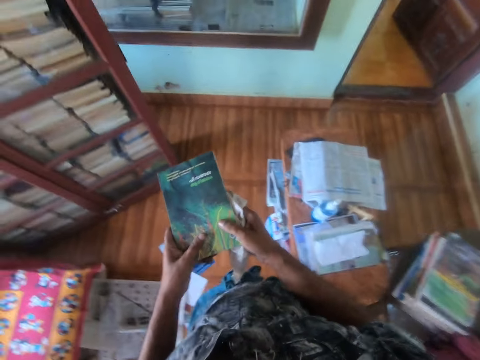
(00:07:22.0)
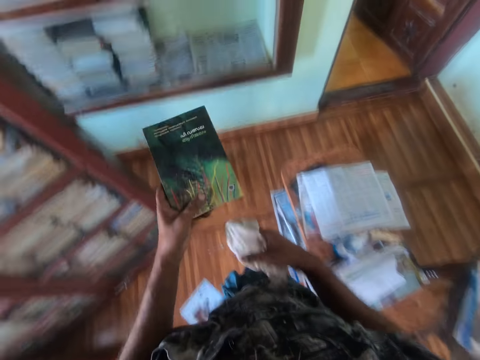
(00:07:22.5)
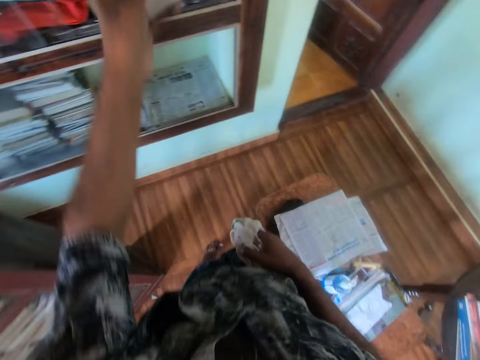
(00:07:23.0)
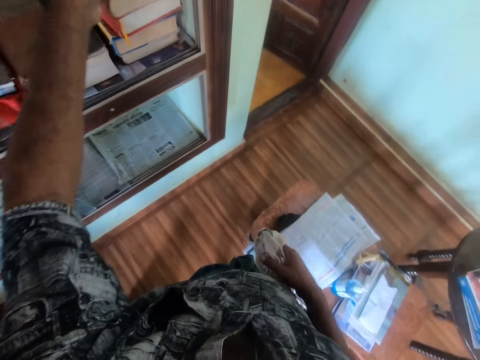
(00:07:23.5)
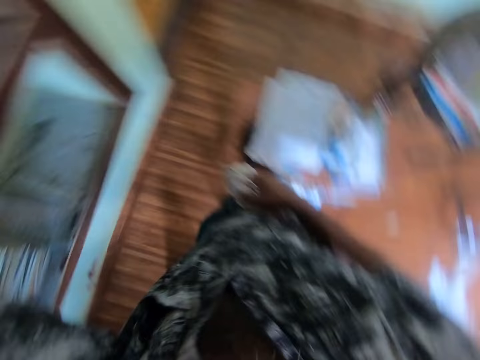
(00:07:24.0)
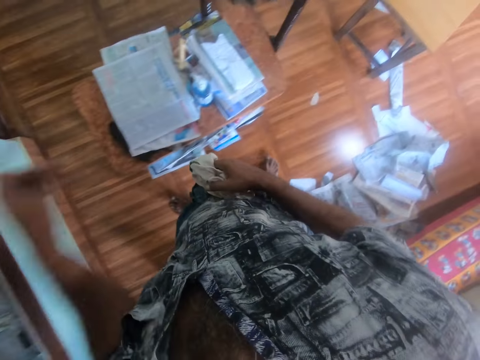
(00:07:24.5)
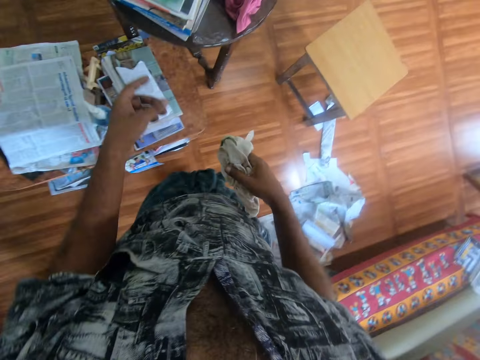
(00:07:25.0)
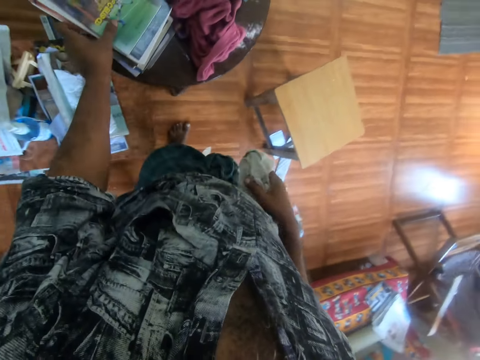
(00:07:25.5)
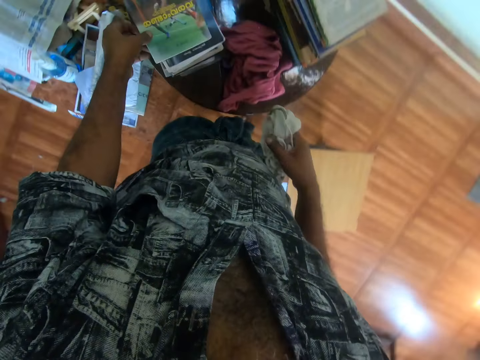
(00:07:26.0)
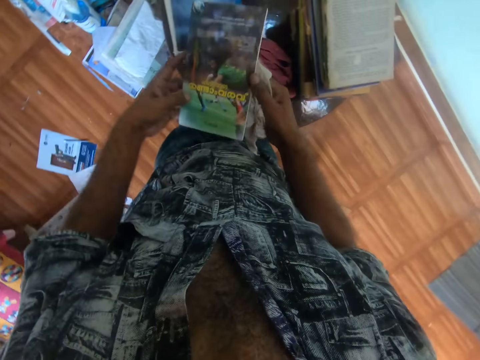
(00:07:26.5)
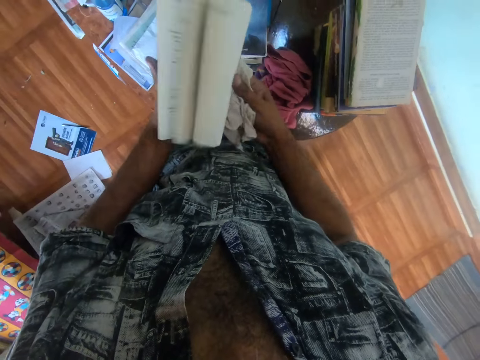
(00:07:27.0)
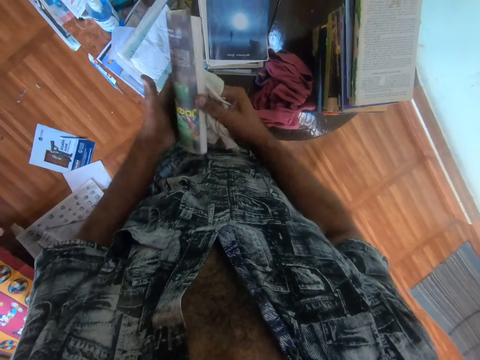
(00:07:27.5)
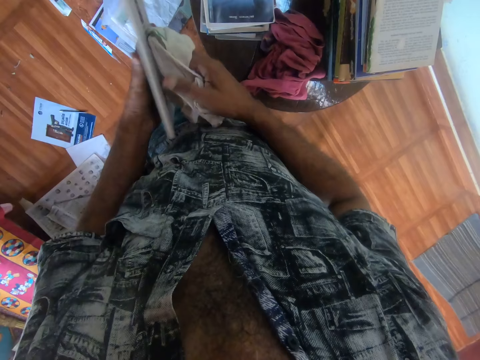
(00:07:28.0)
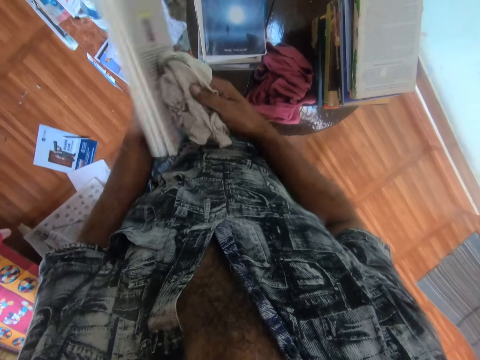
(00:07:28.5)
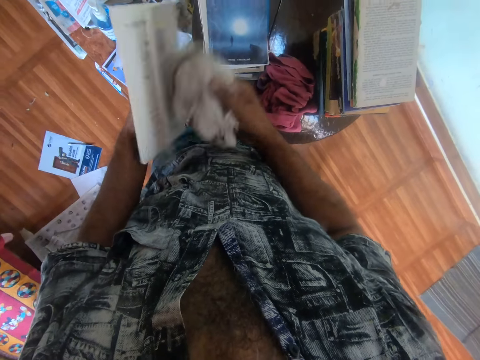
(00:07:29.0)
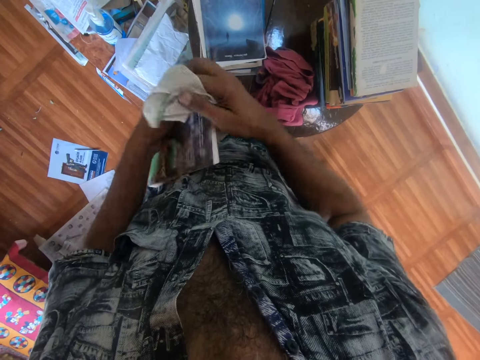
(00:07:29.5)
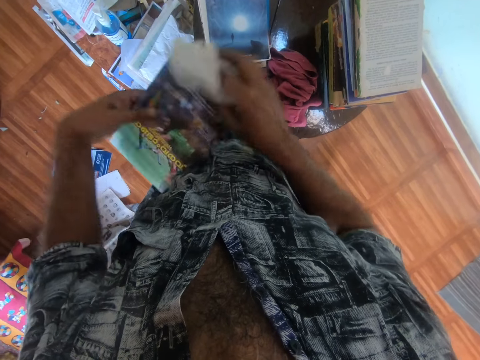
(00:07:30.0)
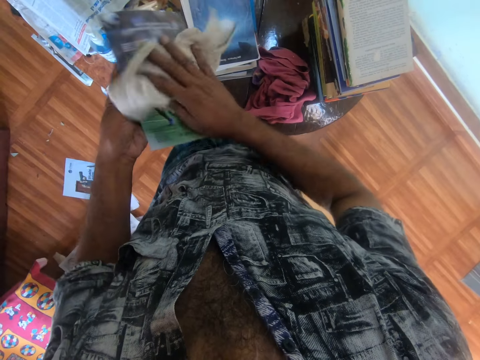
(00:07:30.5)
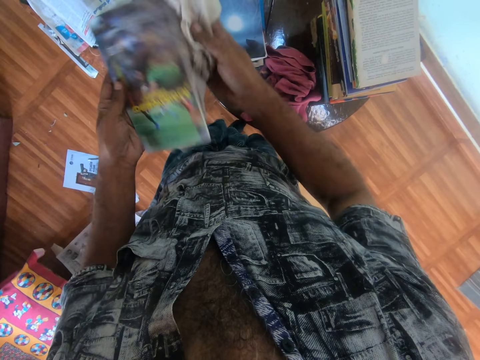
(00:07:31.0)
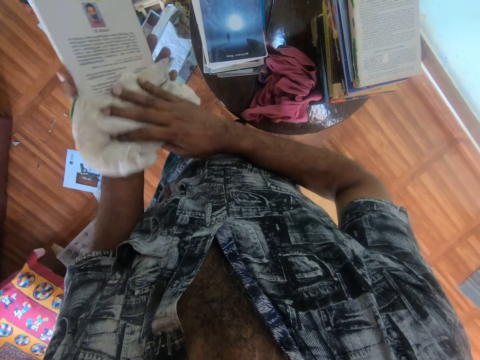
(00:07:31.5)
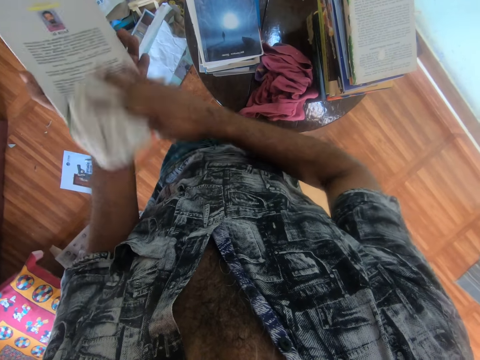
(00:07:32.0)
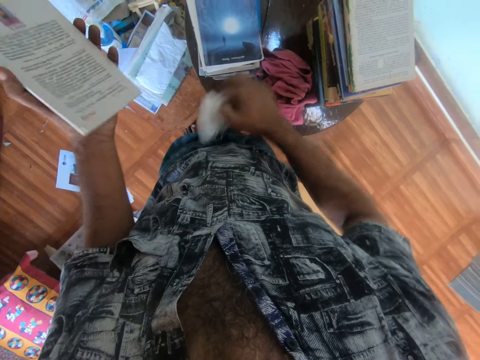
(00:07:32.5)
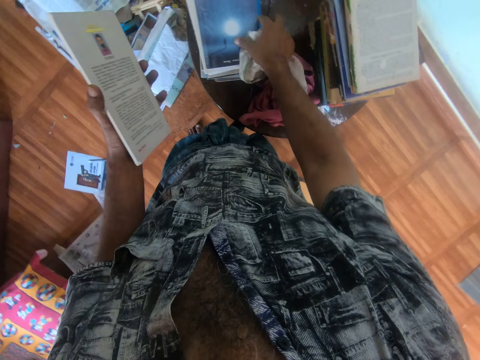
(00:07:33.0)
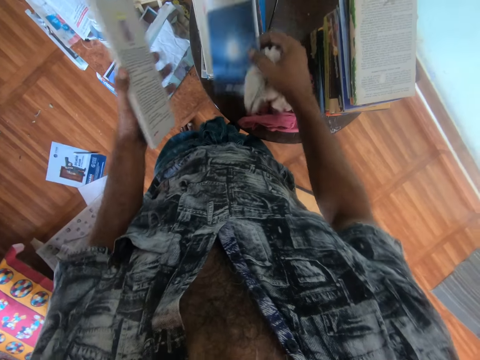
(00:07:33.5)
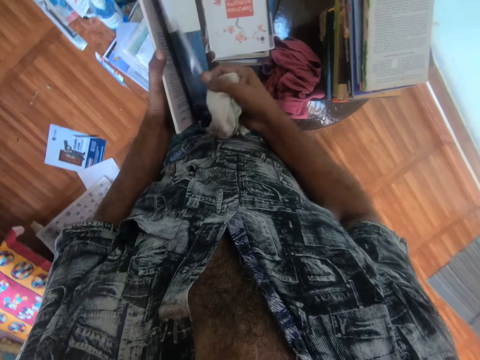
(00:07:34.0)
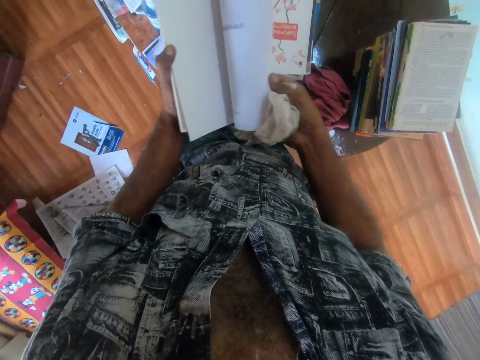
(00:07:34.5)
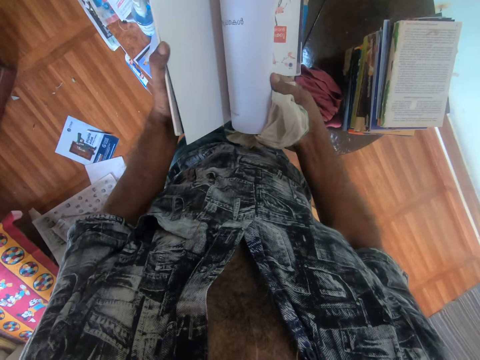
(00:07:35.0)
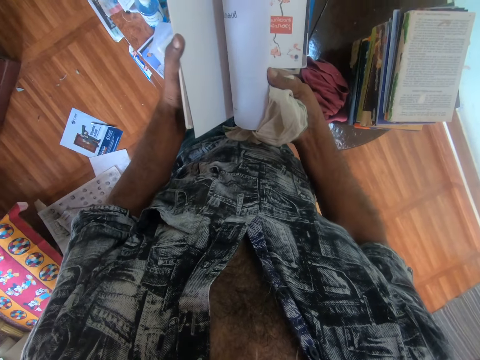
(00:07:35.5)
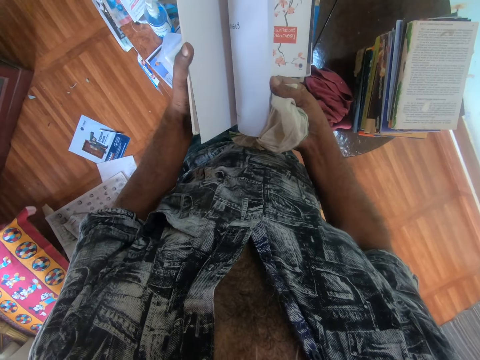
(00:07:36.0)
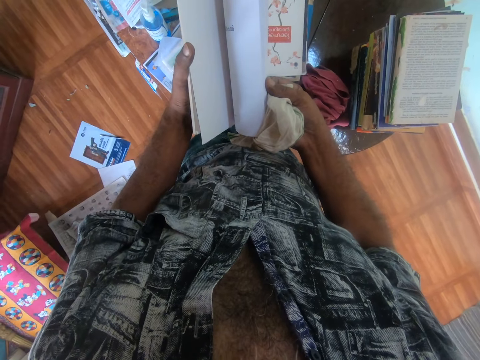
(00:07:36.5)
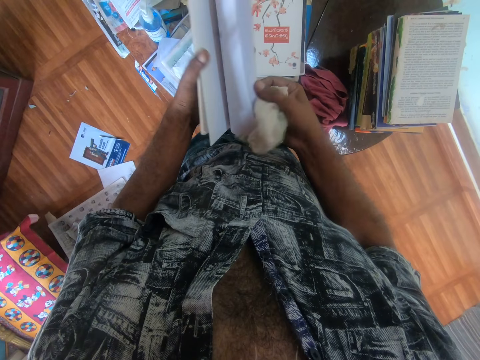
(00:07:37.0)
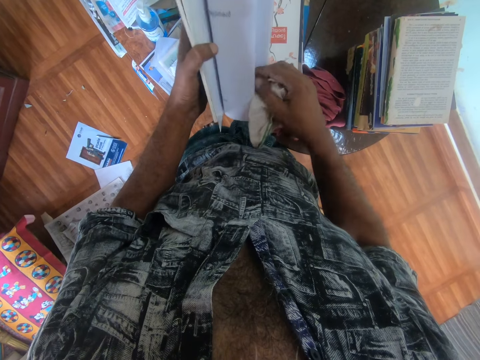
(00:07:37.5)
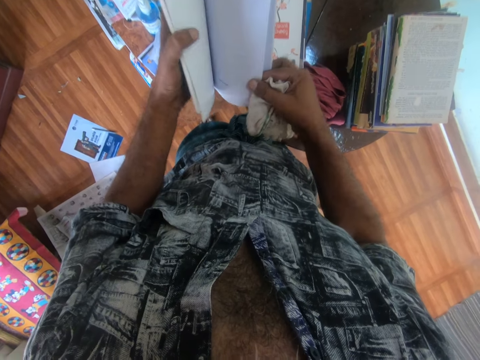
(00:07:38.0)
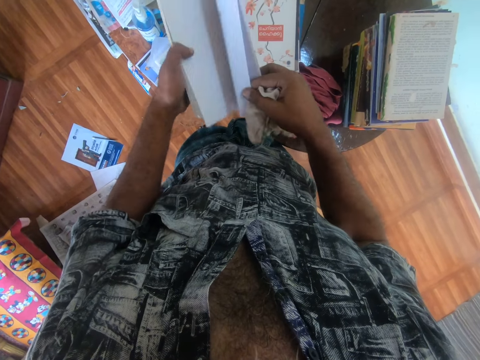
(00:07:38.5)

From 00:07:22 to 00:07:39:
The camera wearer walks around the library. They put the book in the bookshelf. They walk around the library. They pick up the book on the table. They hold the book on the table. They peruse the book. They wipe the book with a piece of cloth. They pick up the book on the table. They peruse the book. They open the book.

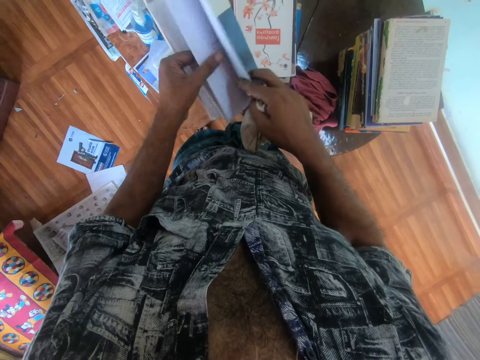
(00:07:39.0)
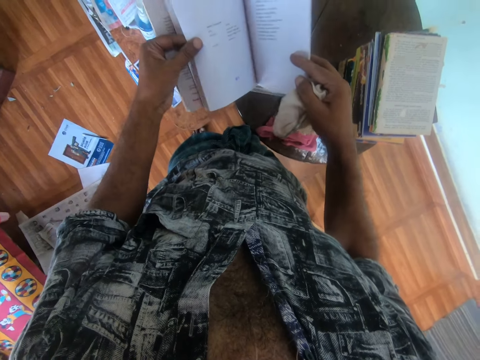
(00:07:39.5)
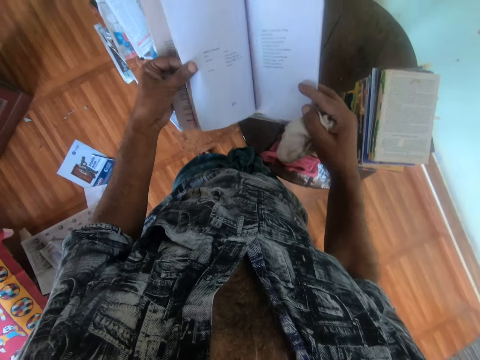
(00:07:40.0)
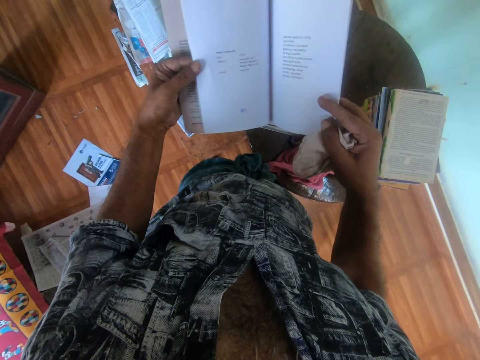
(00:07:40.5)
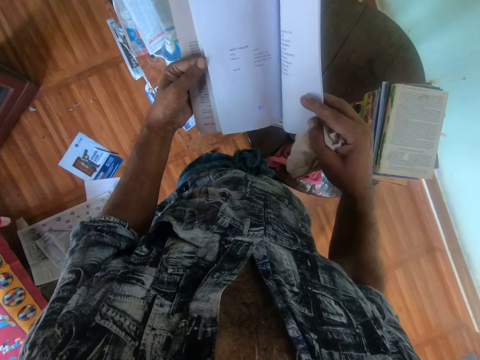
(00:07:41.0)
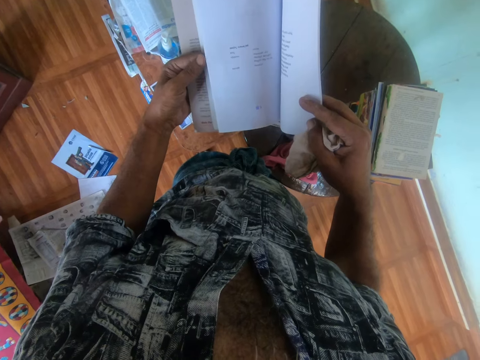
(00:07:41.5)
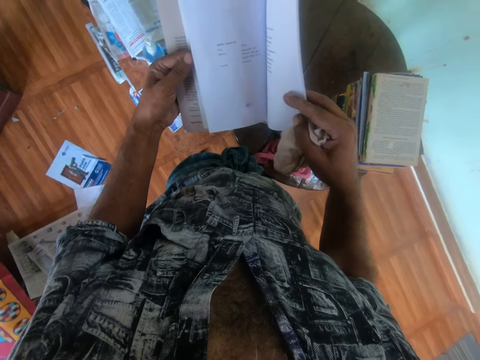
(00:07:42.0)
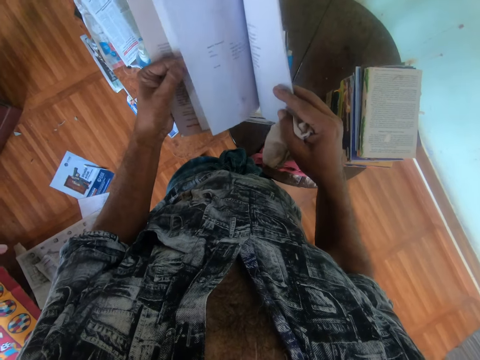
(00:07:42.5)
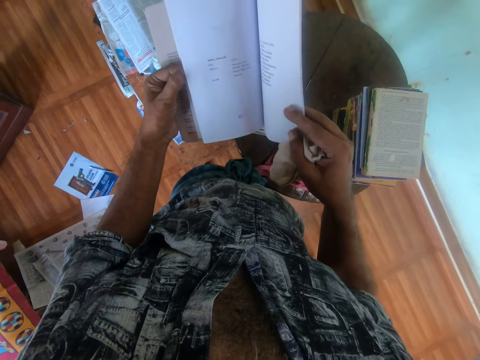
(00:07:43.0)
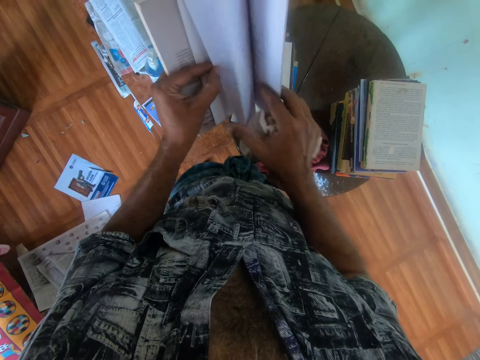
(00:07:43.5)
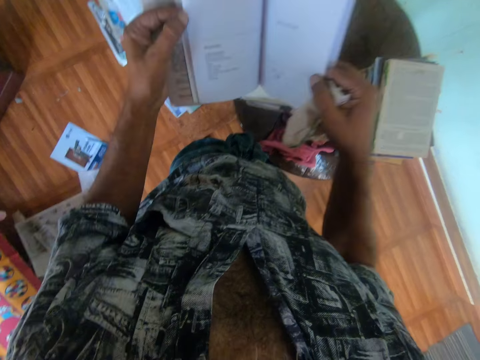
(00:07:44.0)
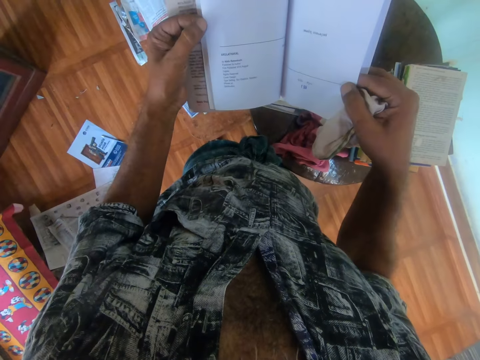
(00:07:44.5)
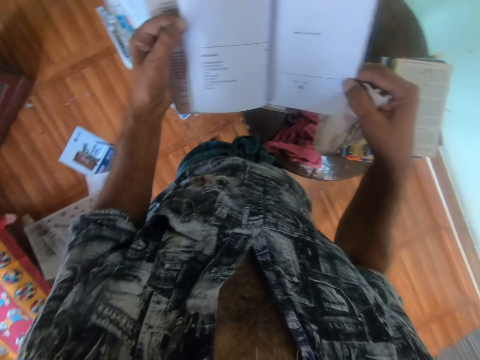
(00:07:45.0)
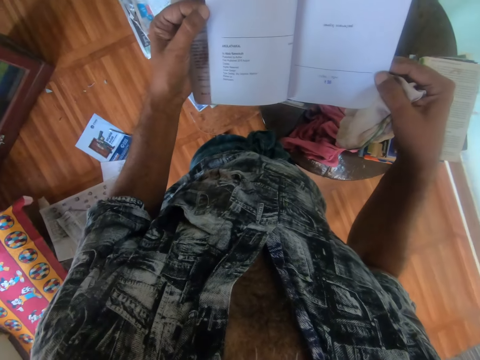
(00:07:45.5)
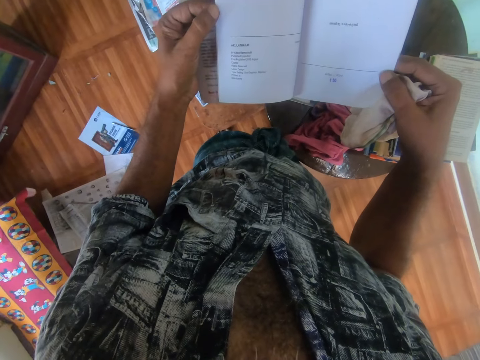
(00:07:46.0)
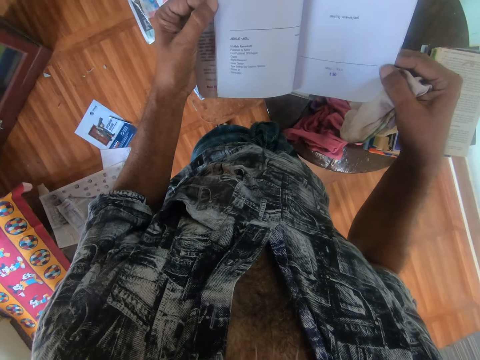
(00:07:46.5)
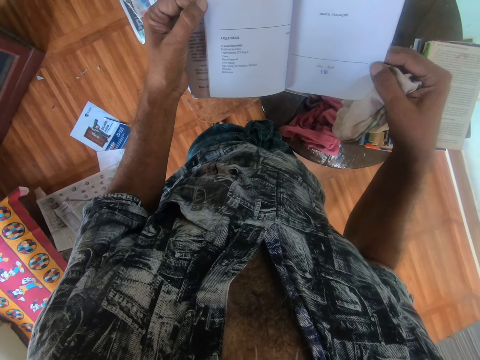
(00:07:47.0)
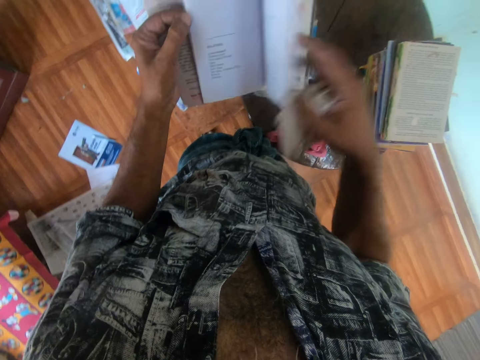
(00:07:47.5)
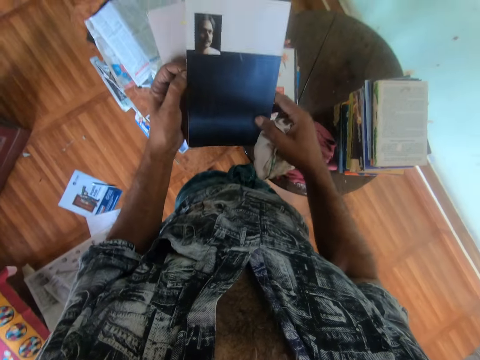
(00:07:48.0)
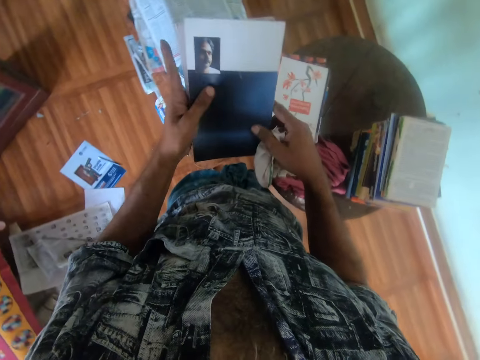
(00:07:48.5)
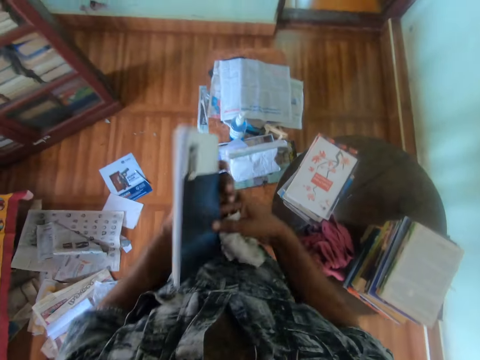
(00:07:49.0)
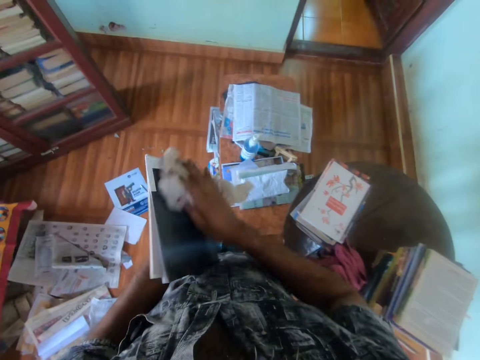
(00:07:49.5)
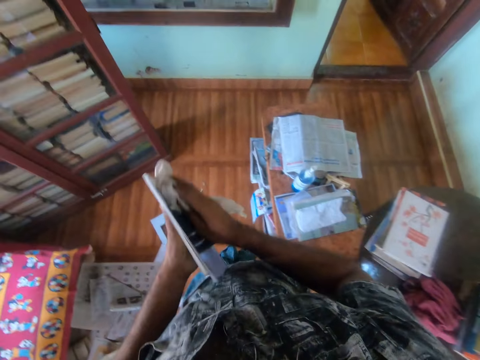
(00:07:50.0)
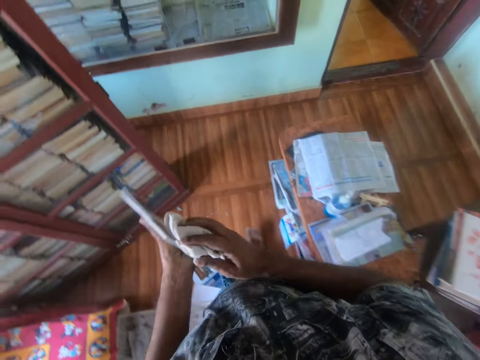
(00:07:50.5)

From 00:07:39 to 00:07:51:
The camera wearer wipes the book with a piece of cloth.
